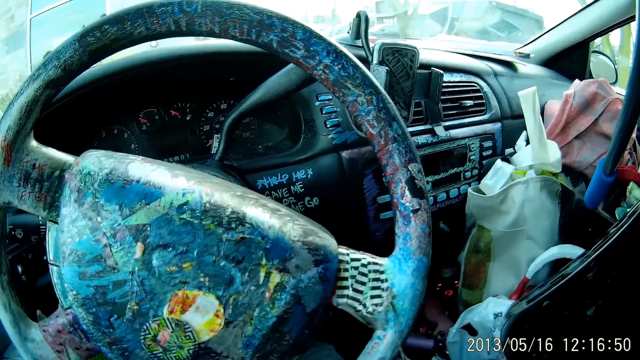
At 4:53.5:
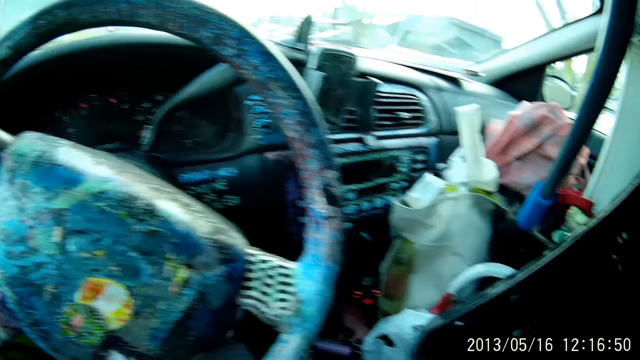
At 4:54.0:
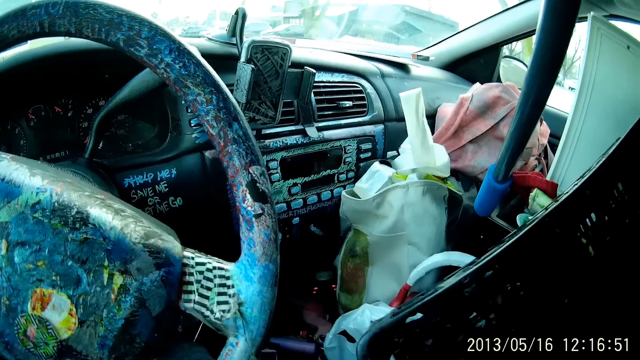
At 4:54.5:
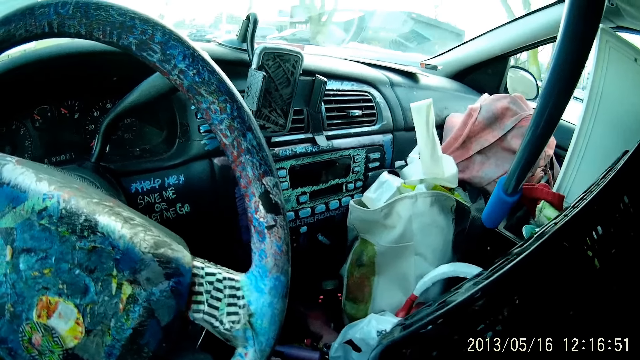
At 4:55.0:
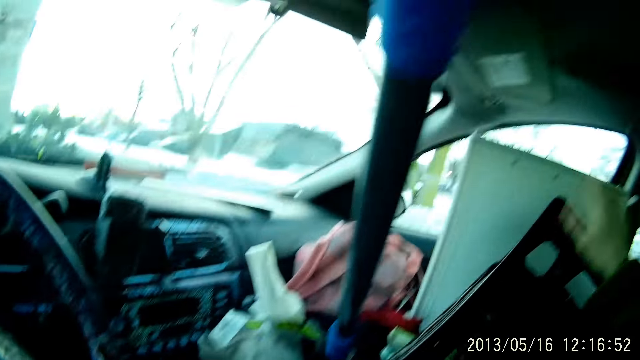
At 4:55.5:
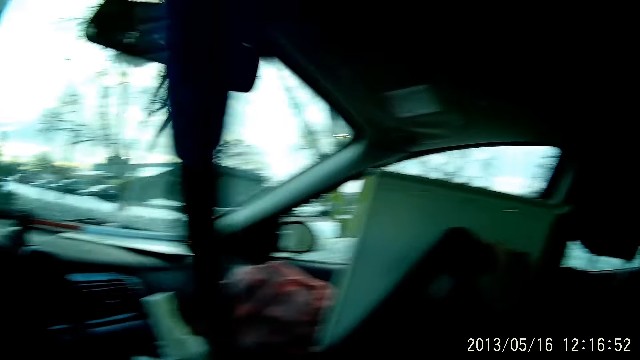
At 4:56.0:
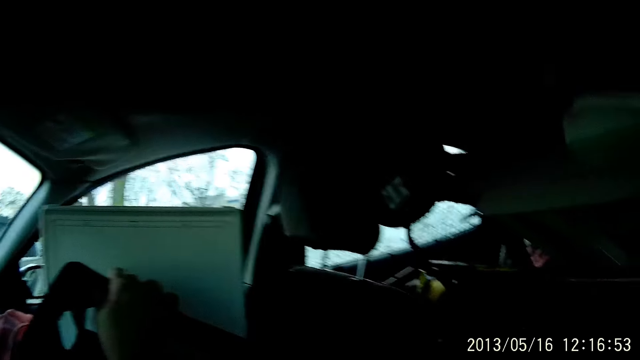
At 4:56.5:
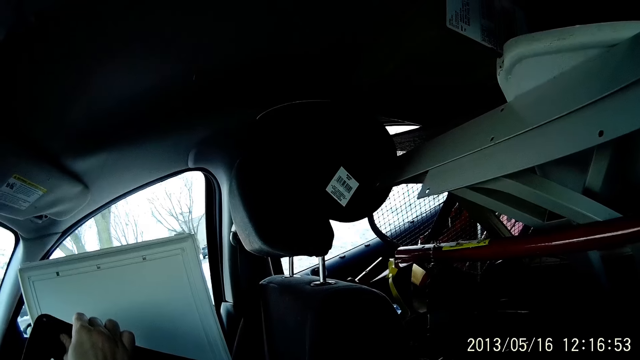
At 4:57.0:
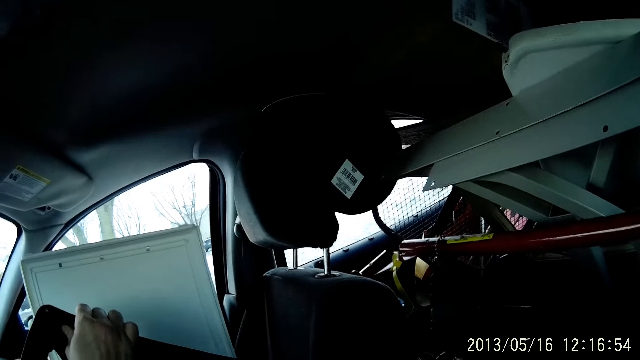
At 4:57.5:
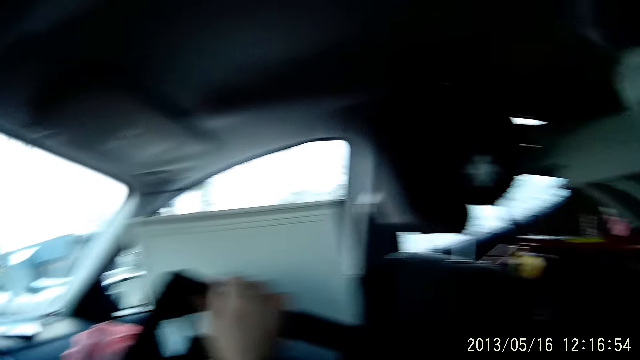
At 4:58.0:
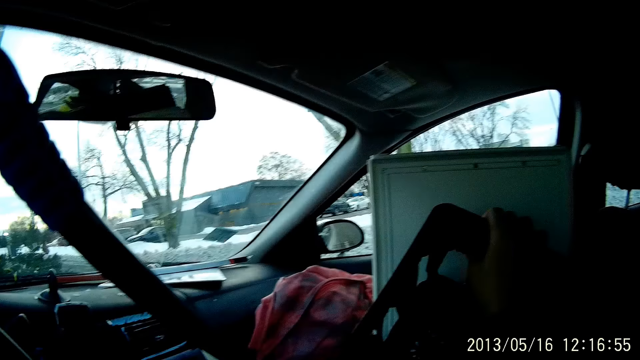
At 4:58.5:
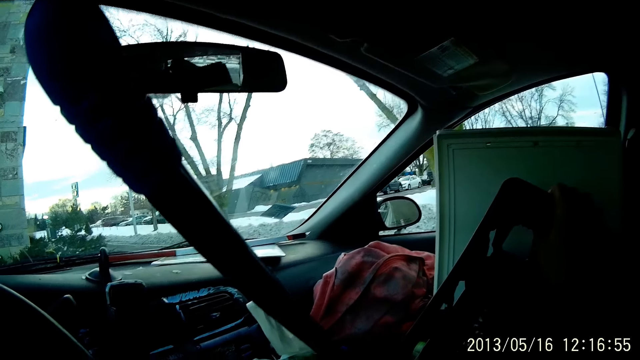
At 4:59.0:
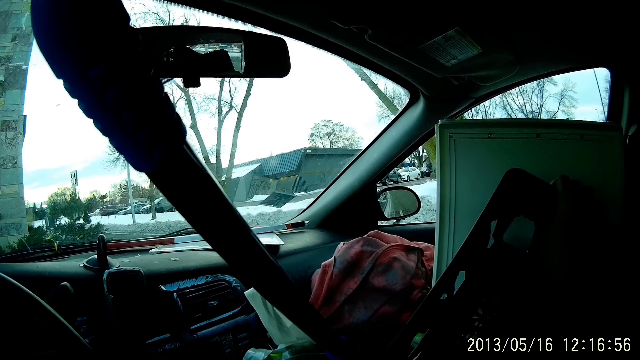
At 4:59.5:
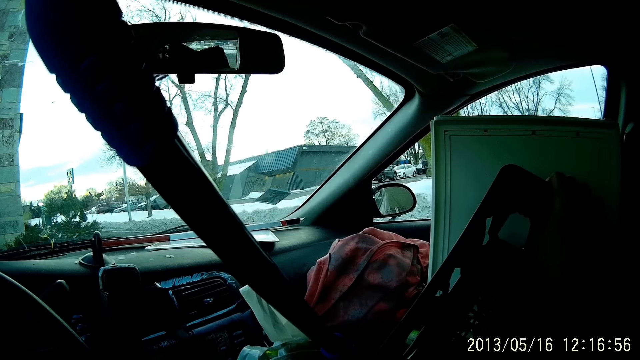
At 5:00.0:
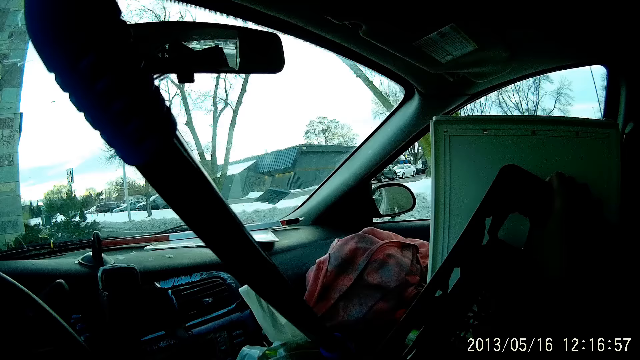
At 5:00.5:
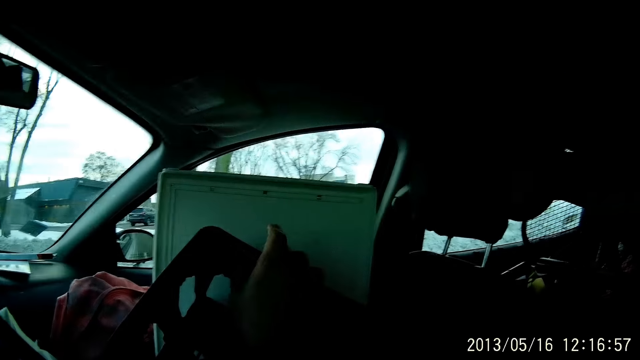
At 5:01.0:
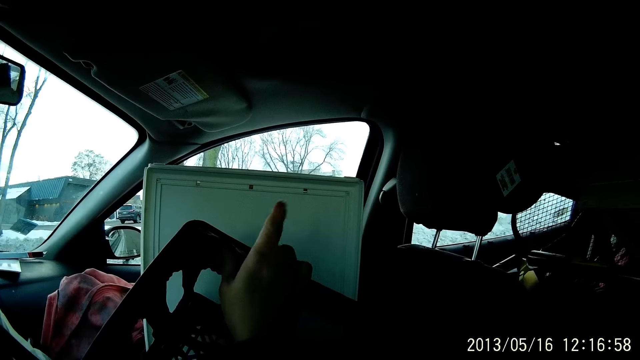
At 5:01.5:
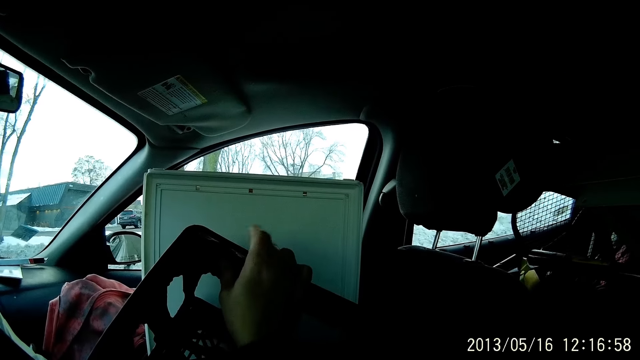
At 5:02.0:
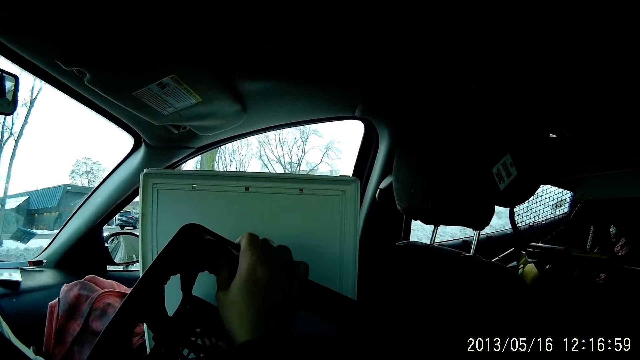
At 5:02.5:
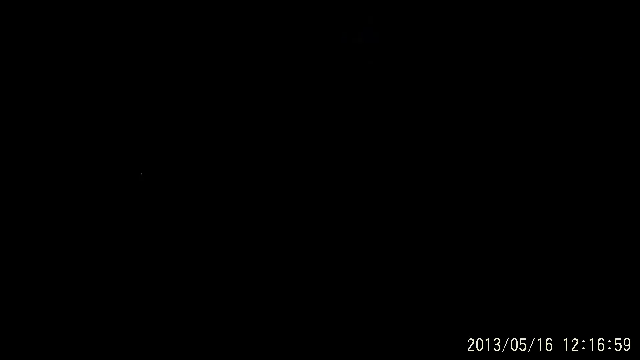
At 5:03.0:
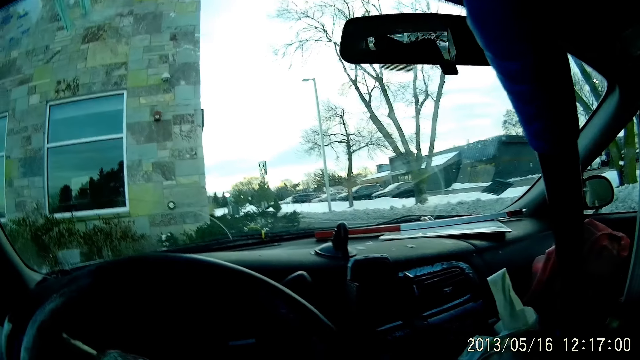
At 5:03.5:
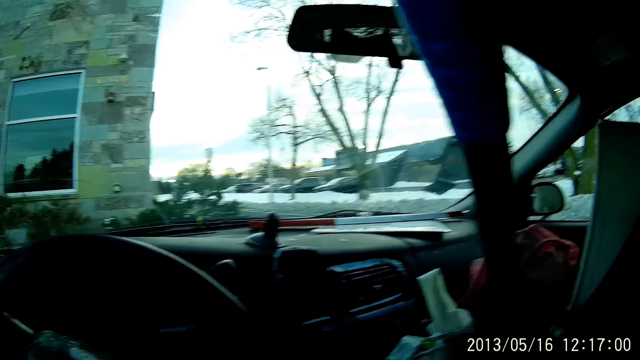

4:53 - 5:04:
The camera wearer places her right hand on a basket in the car. She looks around. She hits the basket with her right index finger.

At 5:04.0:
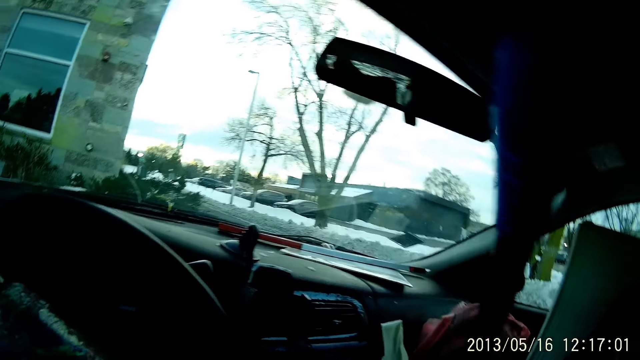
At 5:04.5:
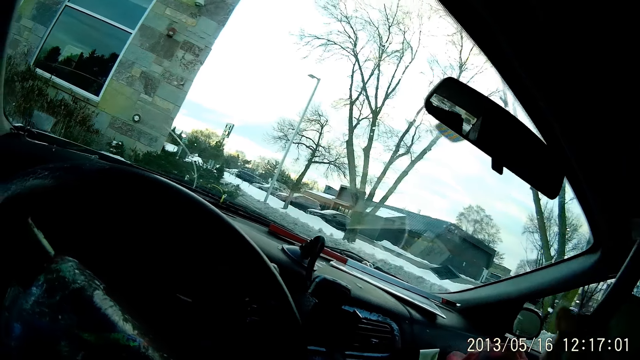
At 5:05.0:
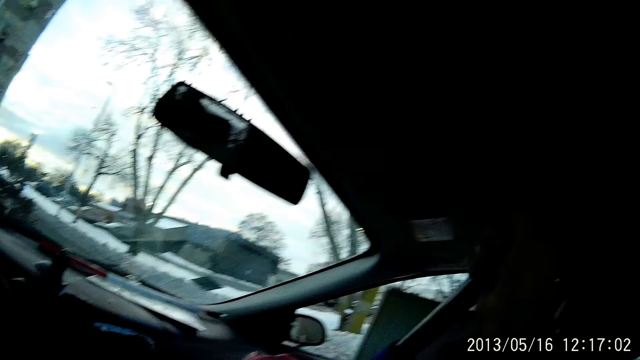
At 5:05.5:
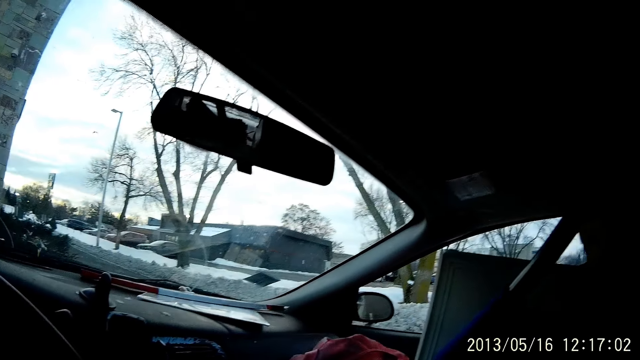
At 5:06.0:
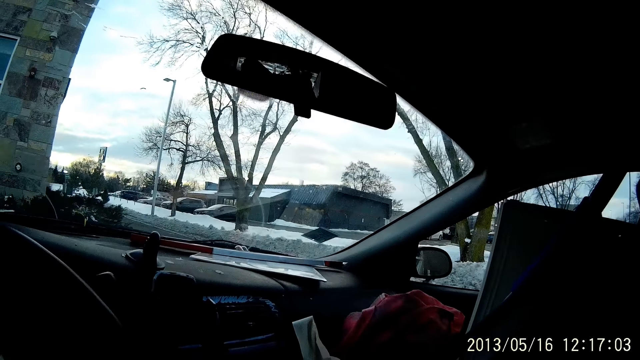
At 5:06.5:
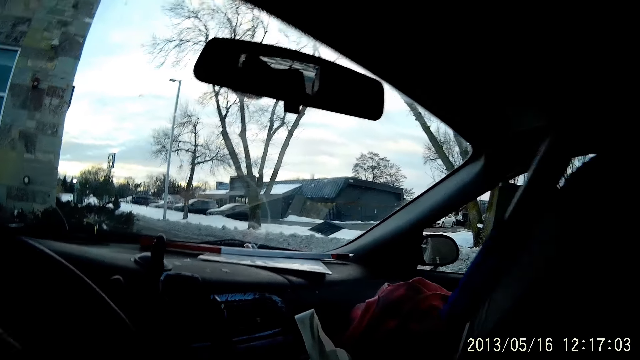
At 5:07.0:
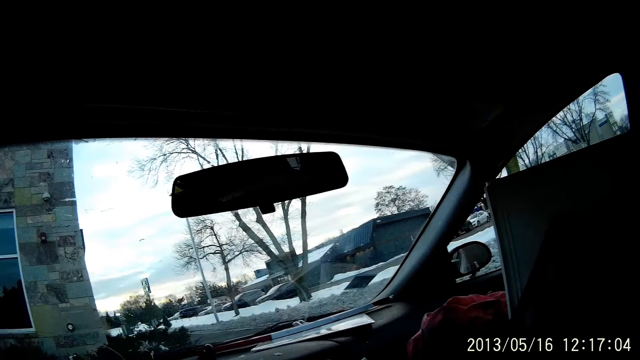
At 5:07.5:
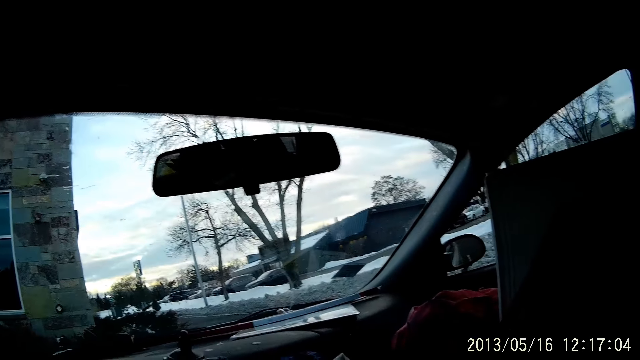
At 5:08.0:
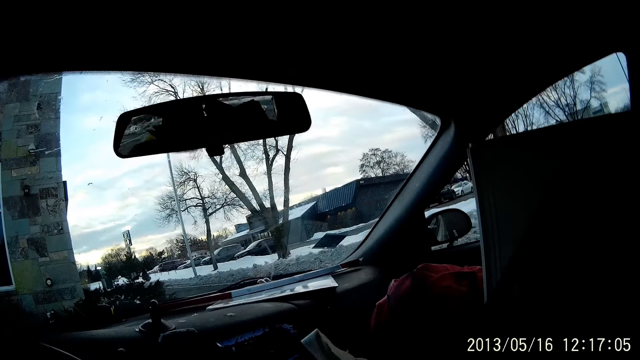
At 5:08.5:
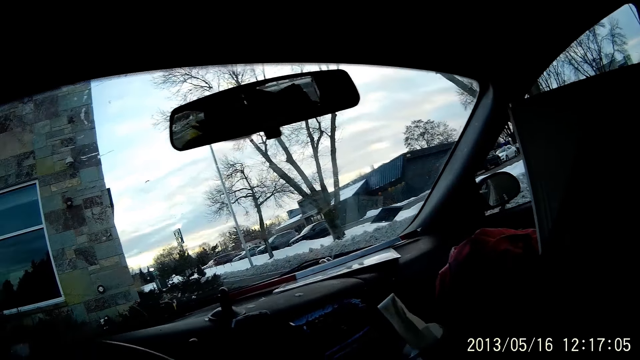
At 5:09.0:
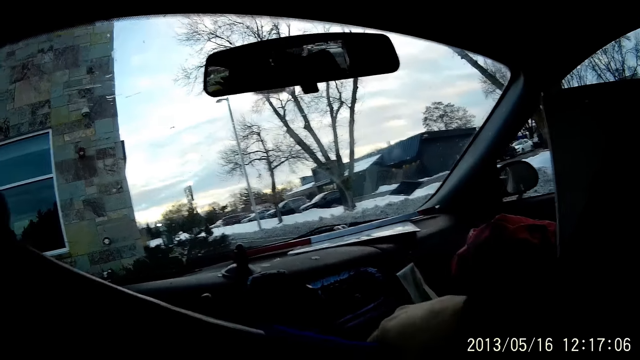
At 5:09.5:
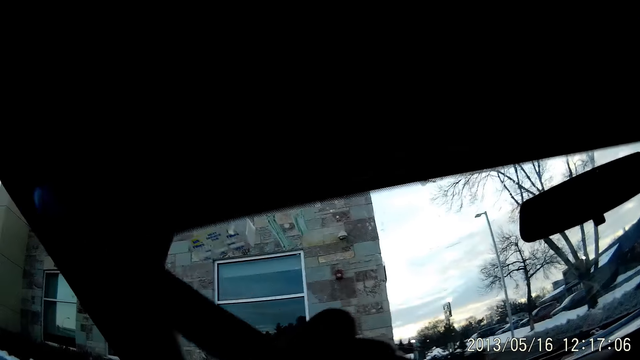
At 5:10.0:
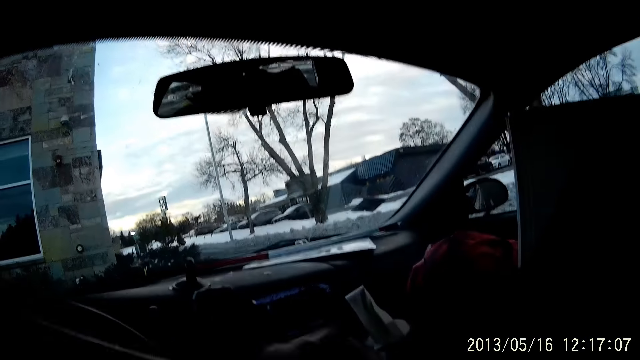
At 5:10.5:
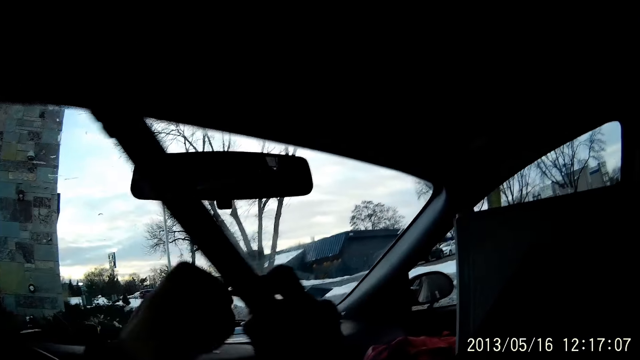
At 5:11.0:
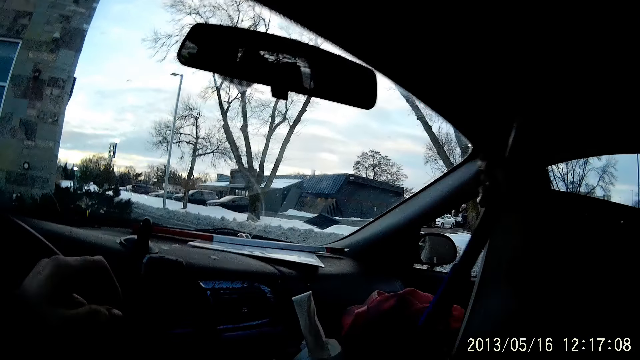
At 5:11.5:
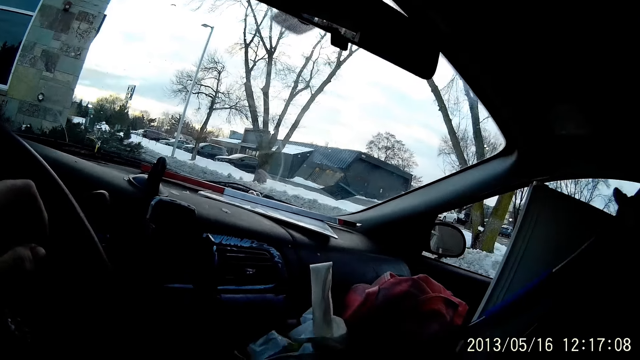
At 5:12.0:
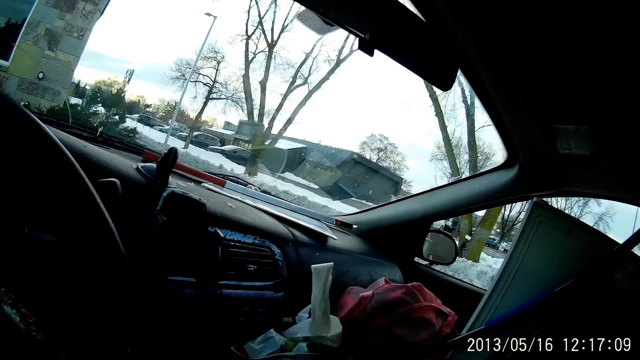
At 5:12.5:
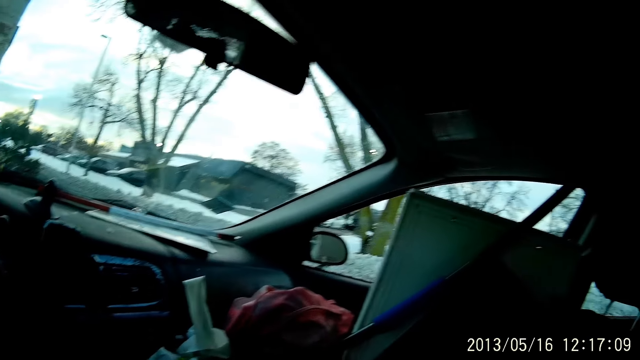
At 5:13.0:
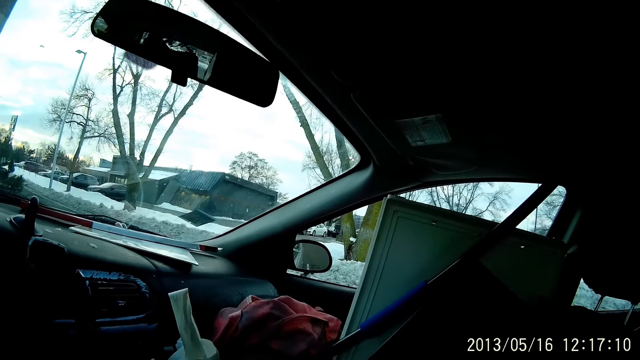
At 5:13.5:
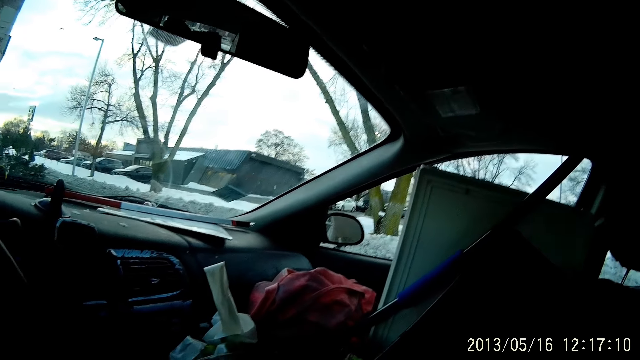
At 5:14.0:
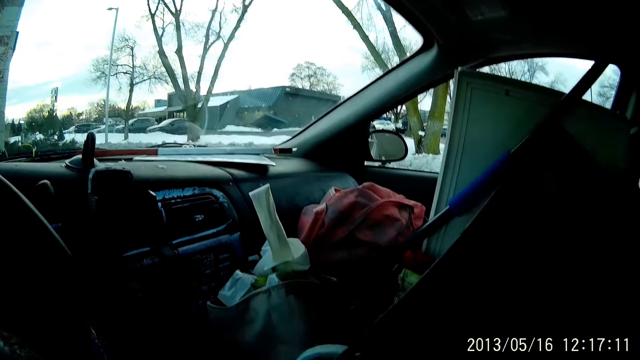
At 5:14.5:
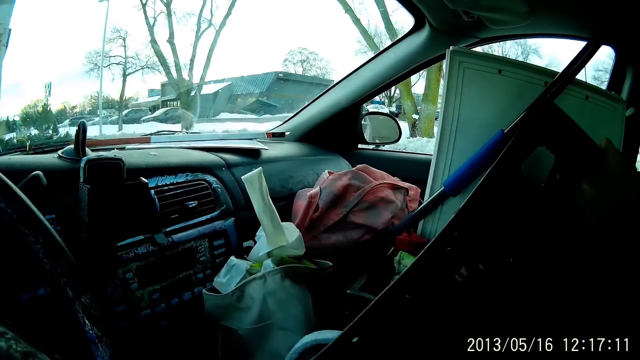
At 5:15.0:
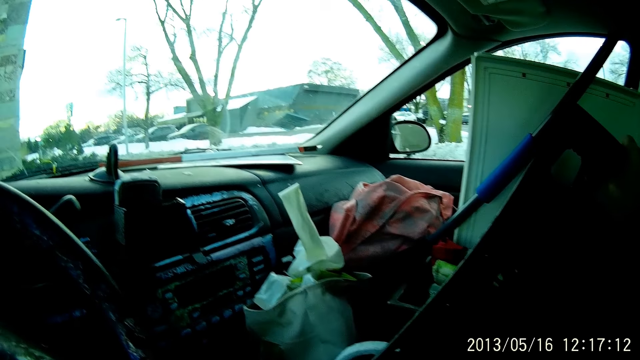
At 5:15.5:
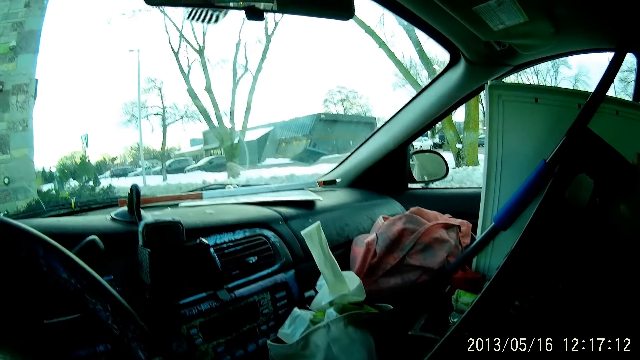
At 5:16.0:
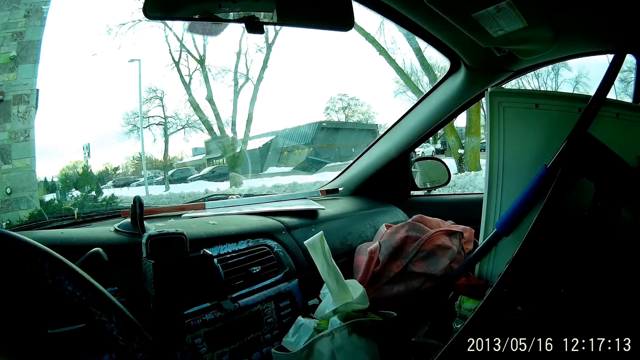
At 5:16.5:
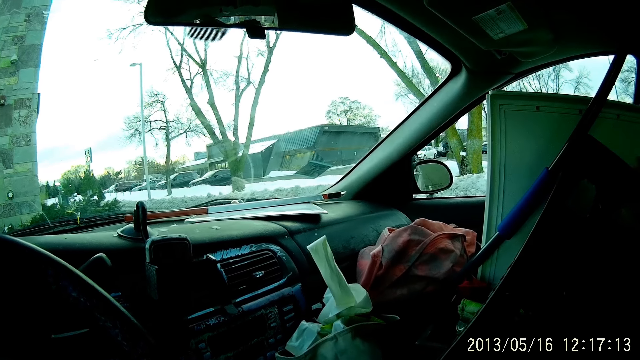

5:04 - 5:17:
The camera wearer moves a pipe in the car with her hands. She moves the hand. She looks around. She moves the hand. She looks around.
